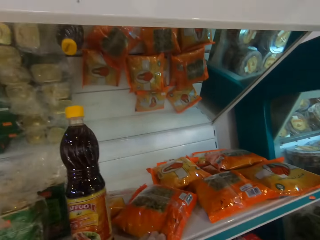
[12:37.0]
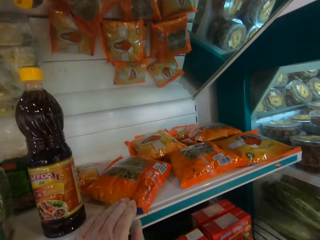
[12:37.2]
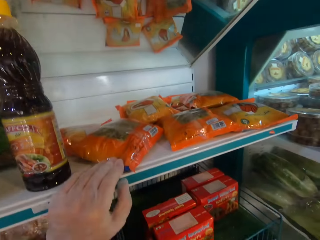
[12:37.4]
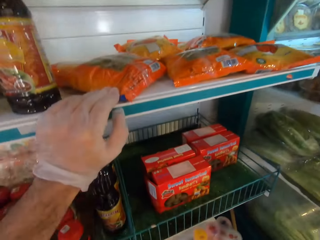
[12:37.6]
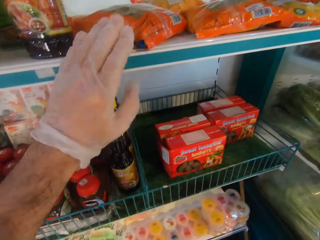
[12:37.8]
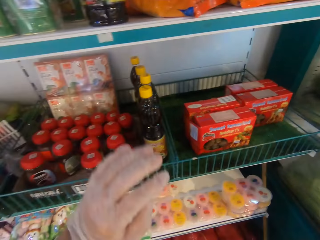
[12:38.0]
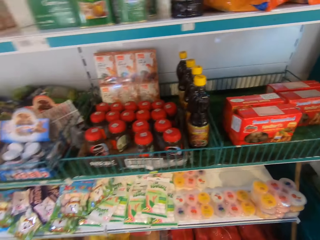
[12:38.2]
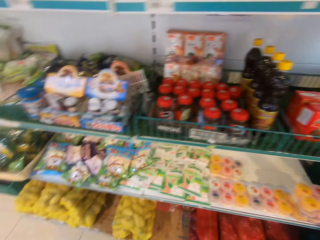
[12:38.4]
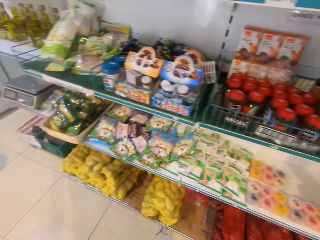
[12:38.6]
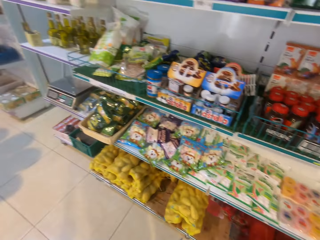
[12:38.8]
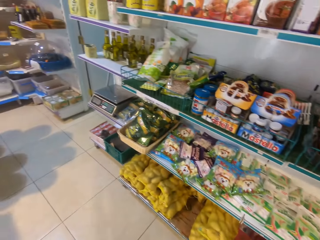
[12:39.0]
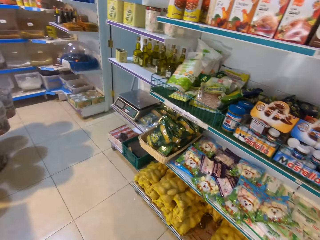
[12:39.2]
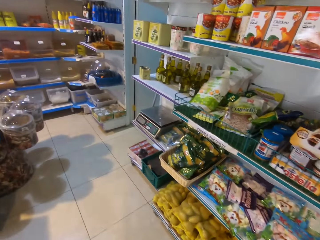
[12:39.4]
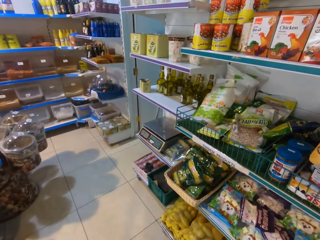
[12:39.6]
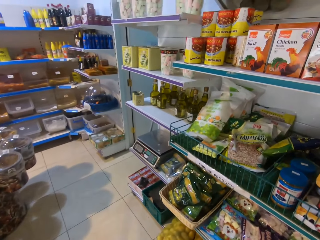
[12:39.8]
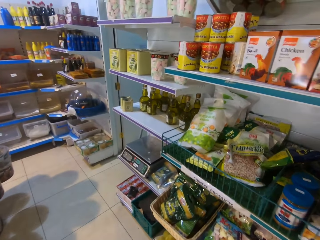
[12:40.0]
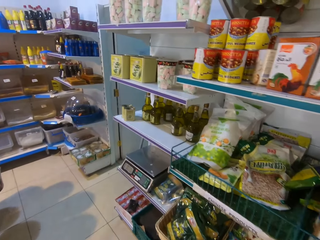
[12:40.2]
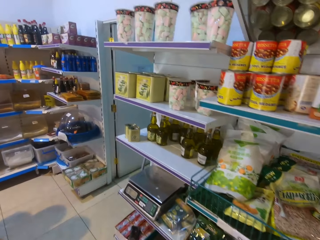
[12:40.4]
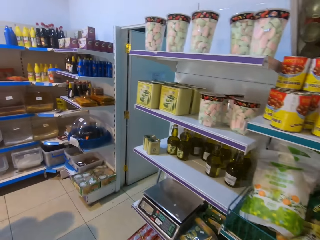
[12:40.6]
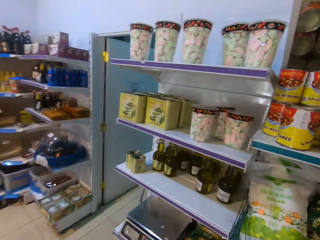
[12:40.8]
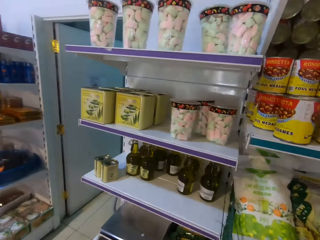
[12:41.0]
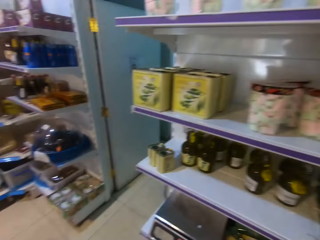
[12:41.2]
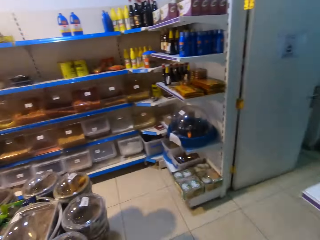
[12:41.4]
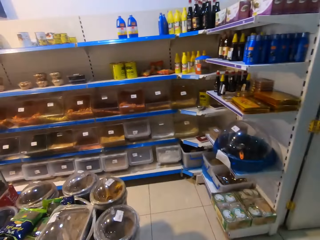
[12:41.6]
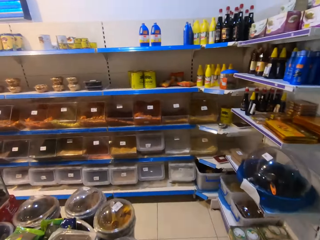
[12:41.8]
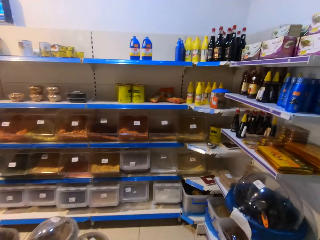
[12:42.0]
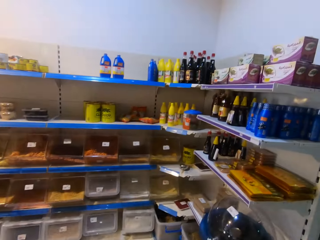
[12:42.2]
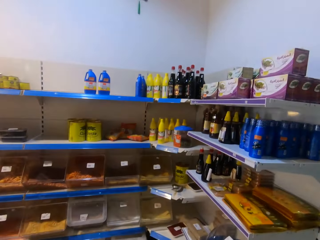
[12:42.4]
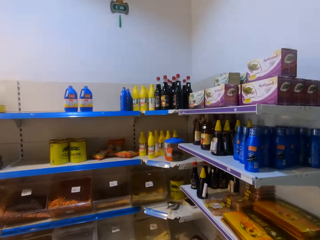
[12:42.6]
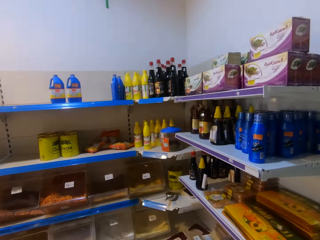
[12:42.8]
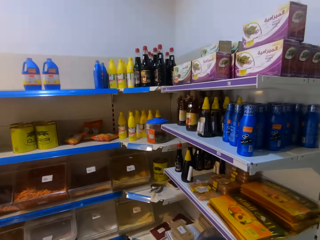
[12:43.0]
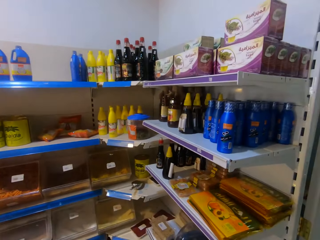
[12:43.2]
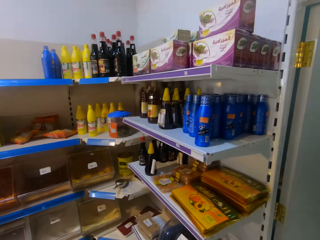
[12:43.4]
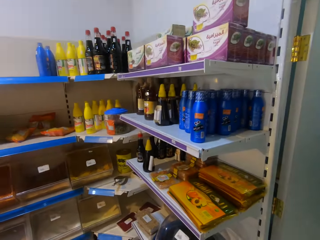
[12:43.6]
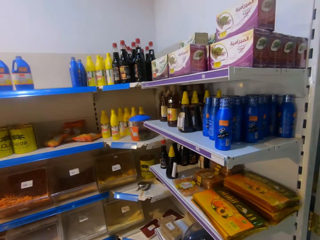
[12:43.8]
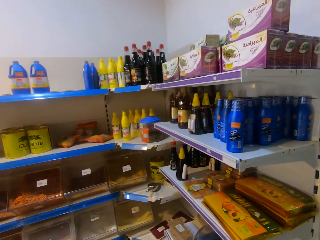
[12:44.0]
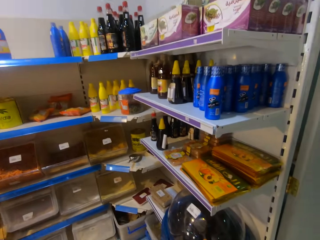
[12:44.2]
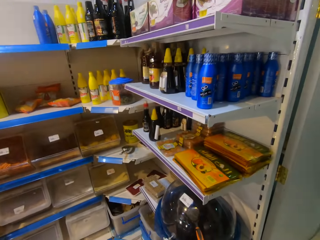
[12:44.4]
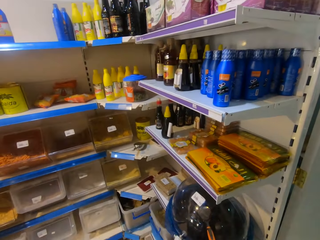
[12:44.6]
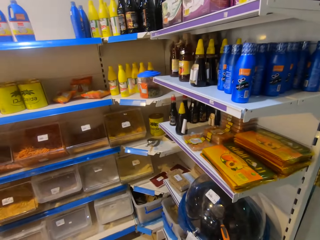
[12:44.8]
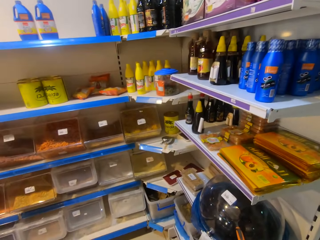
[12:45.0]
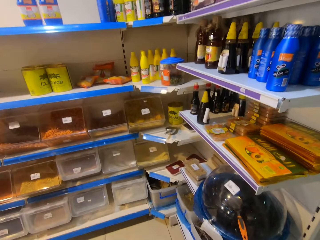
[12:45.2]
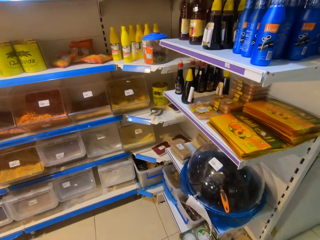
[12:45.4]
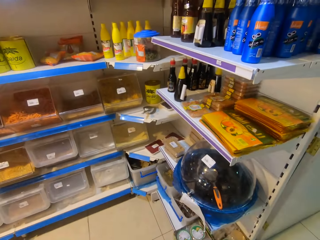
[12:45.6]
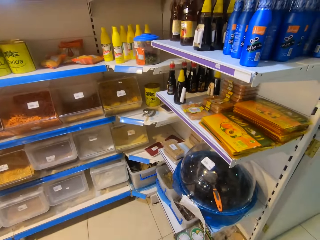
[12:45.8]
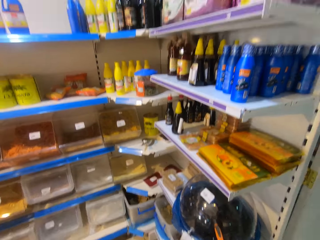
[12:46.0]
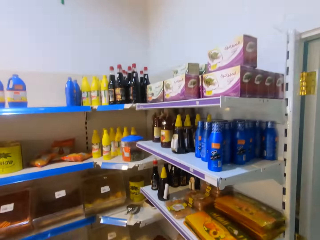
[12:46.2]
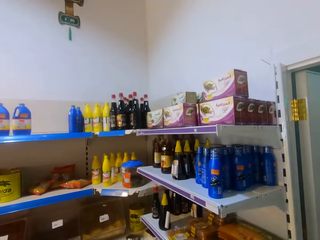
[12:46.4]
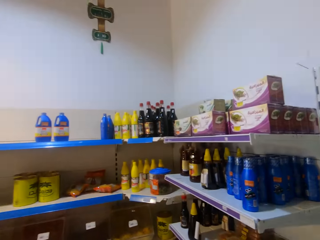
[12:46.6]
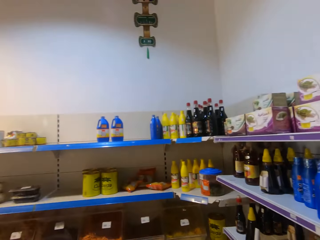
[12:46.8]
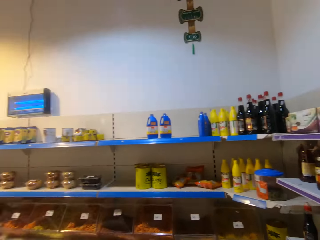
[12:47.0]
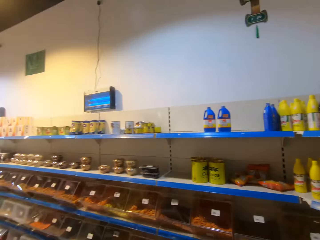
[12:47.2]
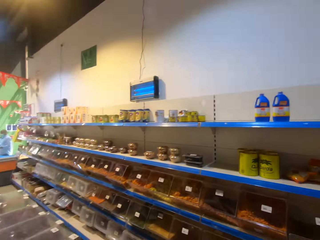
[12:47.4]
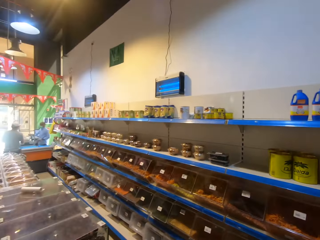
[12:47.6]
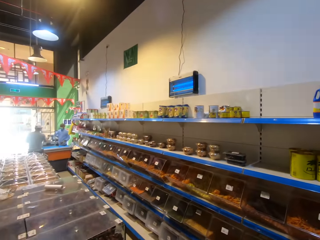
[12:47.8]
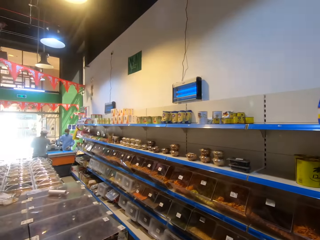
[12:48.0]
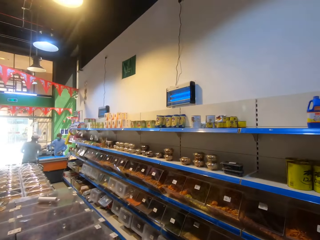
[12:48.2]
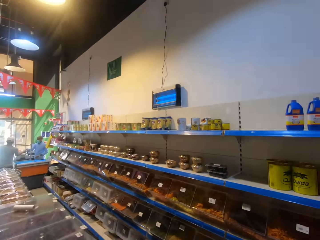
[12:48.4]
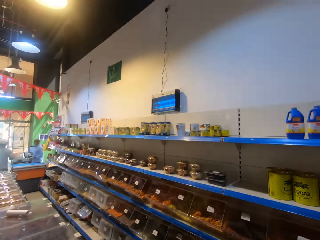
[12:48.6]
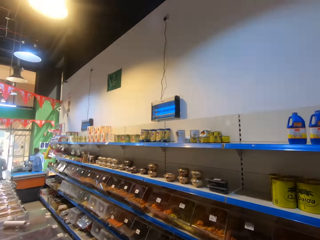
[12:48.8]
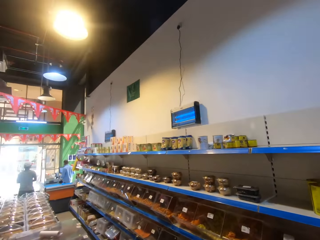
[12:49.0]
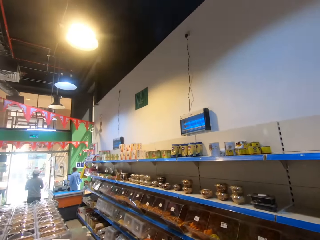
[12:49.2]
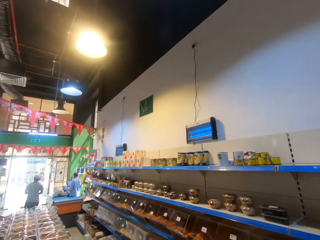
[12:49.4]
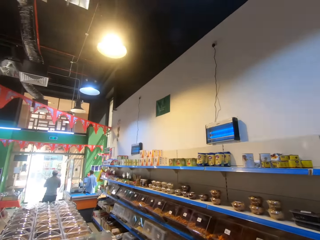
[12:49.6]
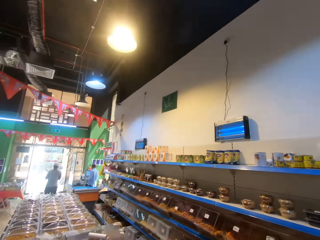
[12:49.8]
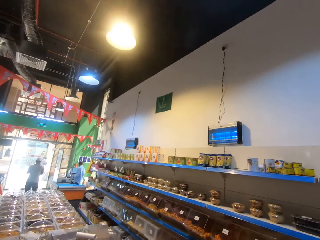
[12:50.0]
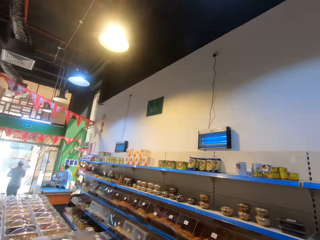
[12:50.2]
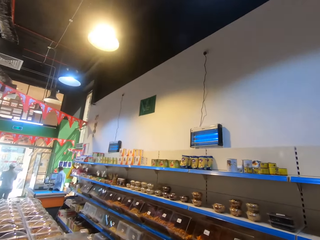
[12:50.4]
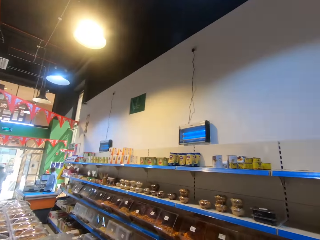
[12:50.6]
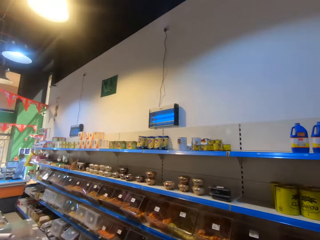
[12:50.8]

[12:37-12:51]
The camera wearer touches something. They look around the items. They walk around the room. They look around the items.

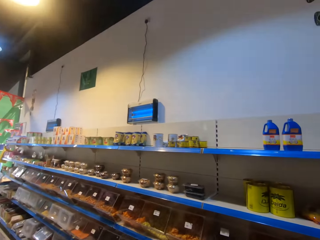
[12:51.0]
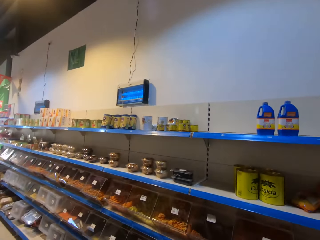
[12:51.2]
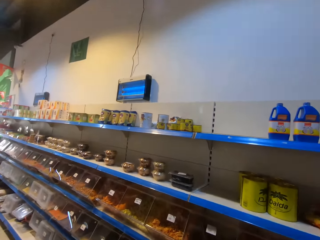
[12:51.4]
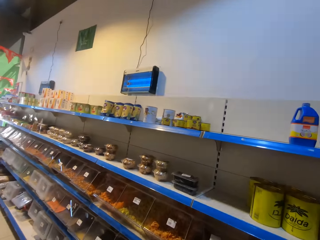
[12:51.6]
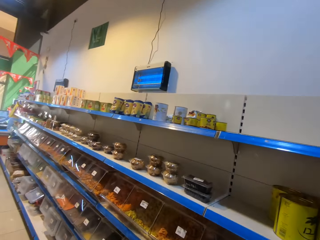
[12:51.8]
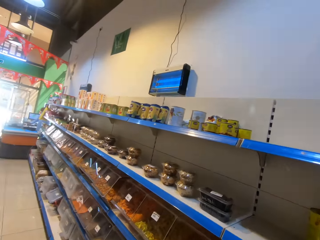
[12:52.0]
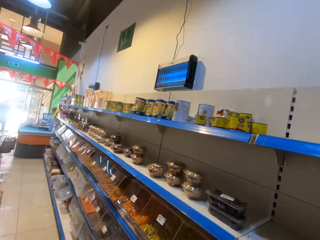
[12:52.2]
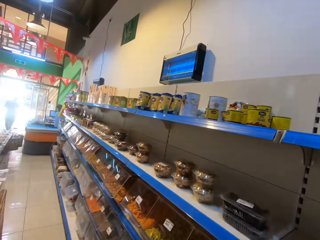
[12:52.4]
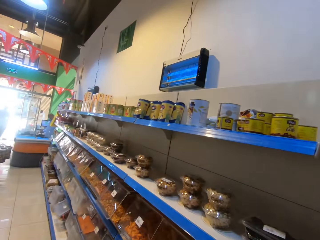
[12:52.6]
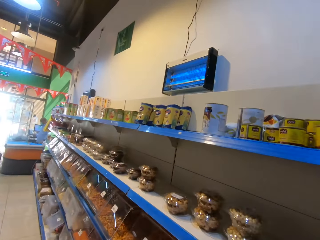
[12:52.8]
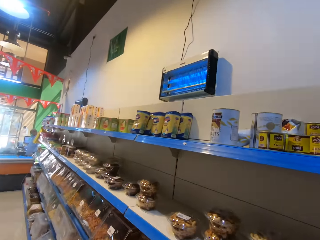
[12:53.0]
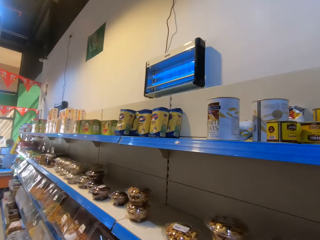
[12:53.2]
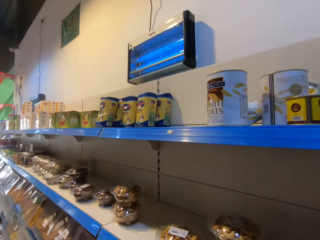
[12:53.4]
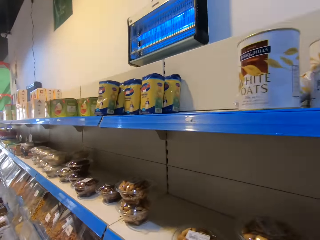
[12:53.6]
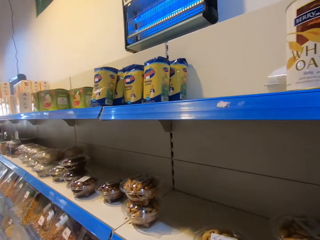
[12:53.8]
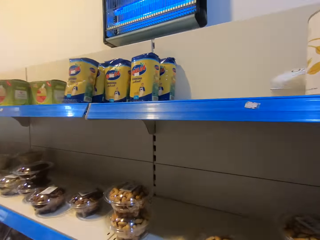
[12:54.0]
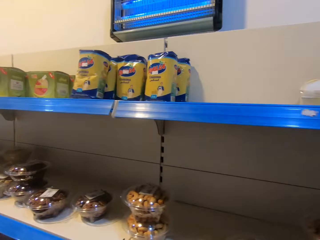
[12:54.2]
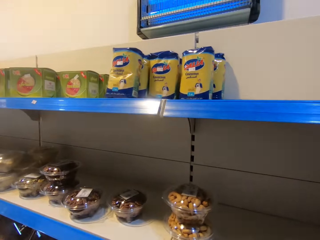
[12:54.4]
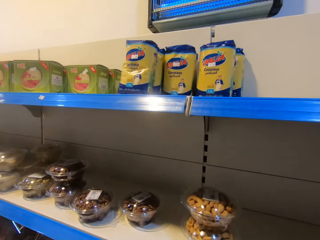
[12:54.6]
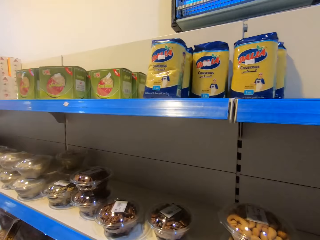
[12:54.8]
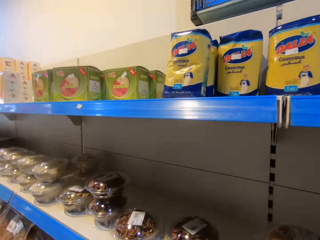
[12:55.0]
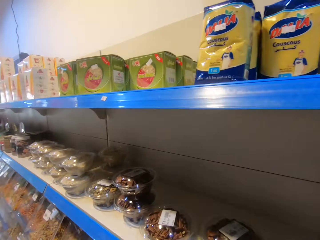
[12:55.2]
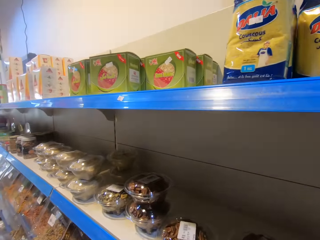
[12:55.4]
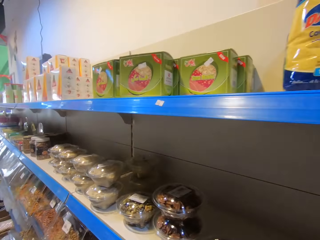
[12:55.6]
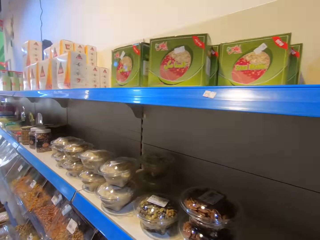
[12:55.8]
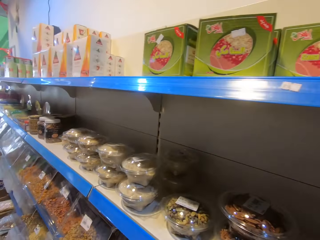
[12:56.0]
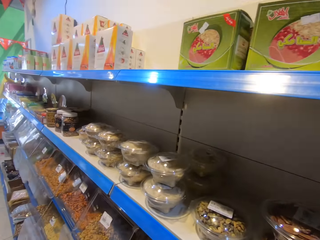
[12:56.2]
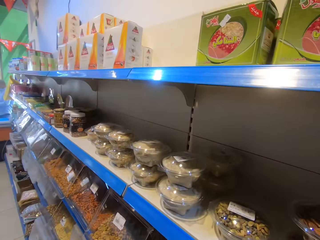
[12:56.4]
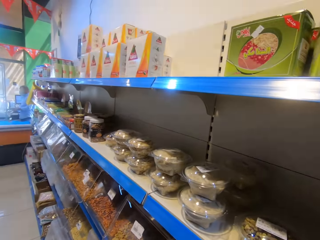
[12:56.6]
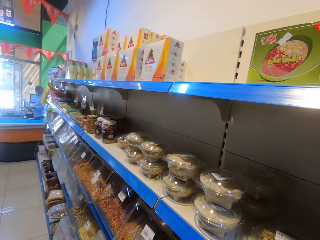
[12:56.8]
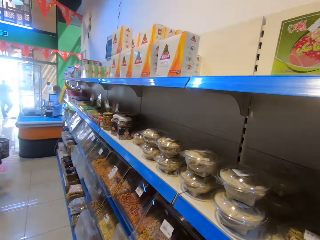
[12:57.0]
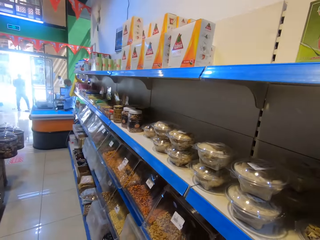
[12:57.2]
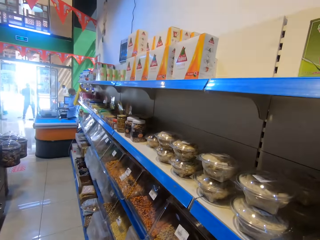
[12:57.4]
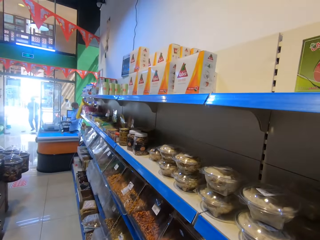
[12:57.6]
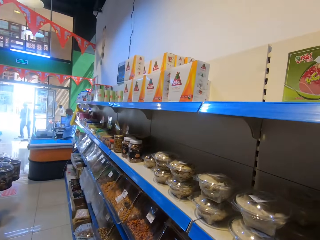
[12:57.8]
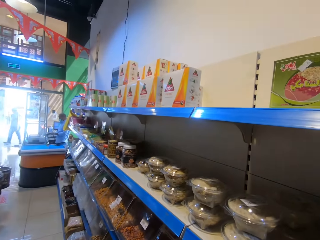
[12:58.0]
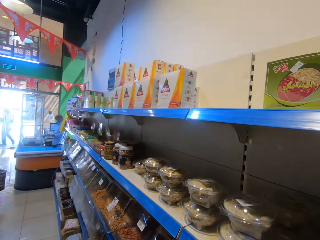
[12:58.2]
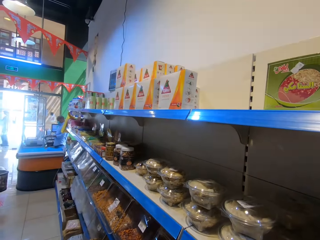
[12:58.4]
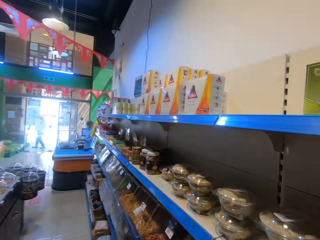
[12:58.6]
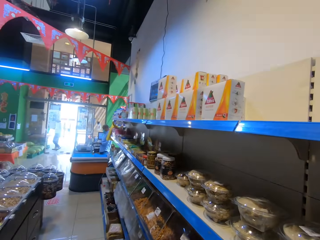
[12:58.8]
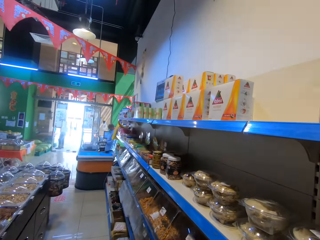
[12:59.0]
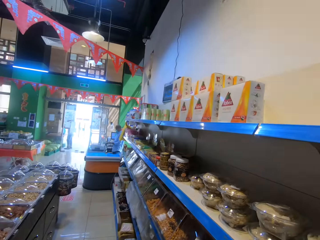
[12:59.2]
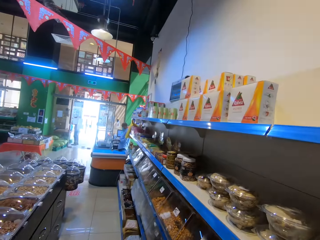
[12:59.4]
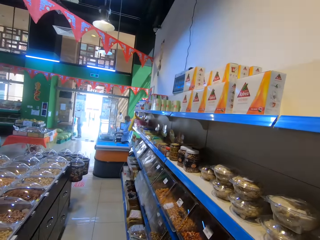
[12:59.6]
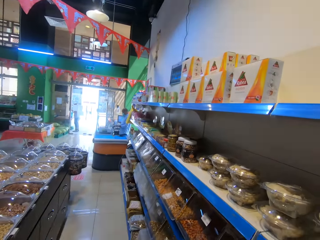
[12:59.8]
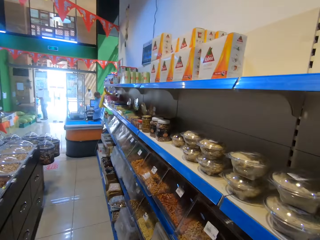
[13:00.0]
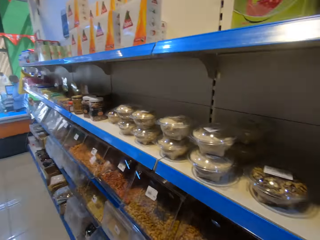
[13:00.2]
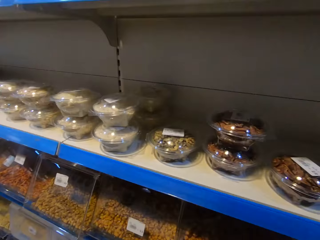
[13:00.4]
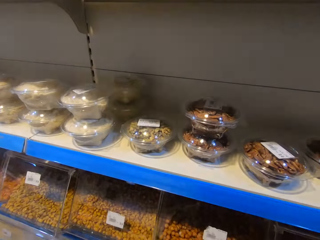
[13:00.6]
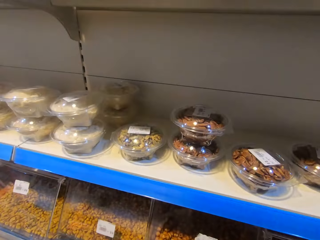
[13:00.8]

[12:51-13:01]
The camera wearer walks around the room.
